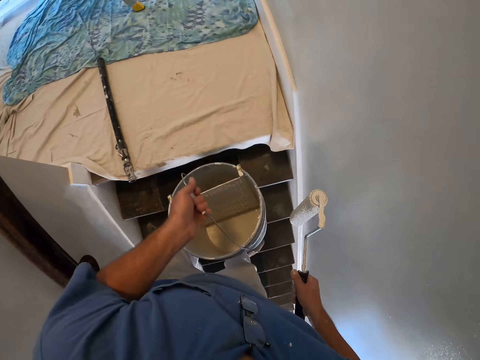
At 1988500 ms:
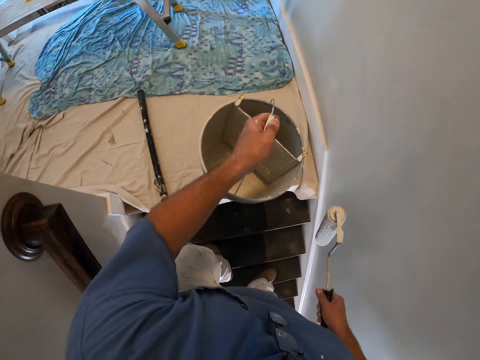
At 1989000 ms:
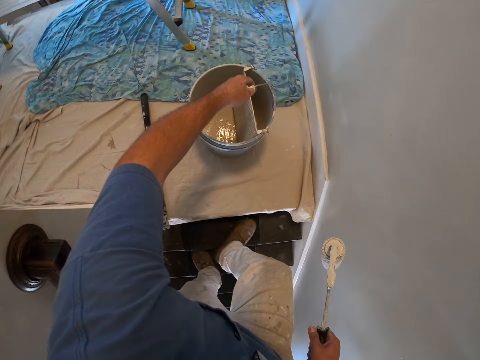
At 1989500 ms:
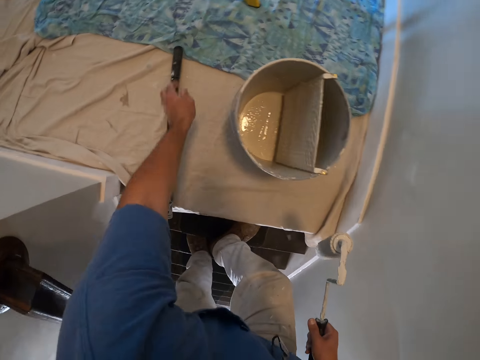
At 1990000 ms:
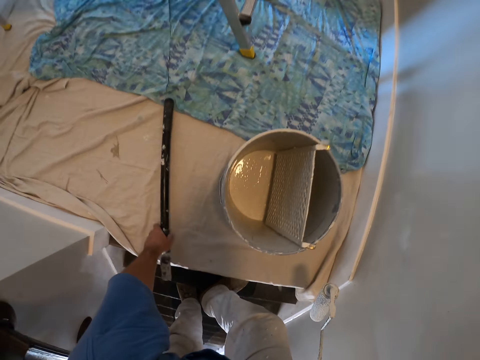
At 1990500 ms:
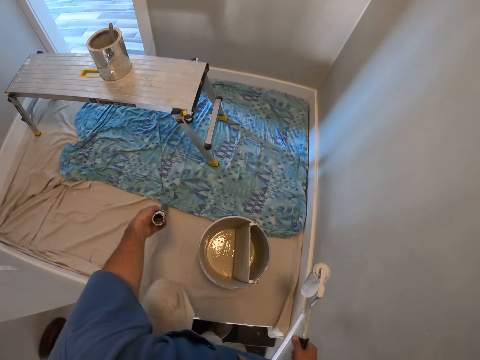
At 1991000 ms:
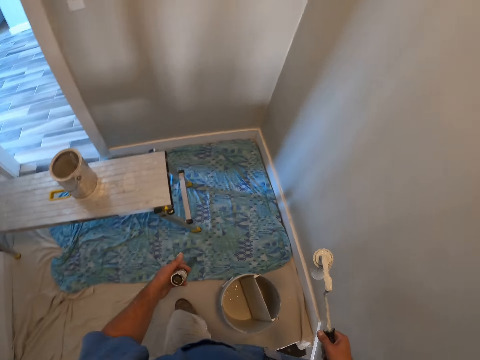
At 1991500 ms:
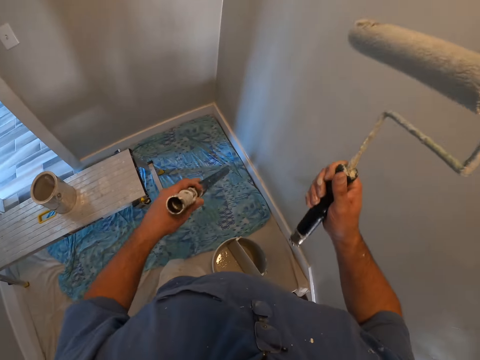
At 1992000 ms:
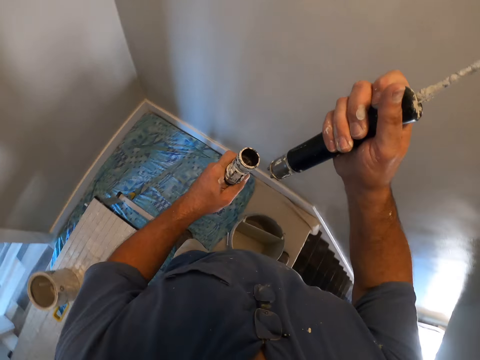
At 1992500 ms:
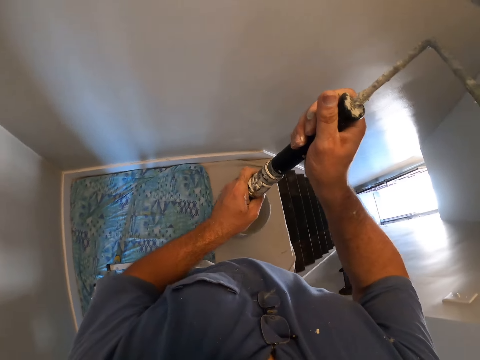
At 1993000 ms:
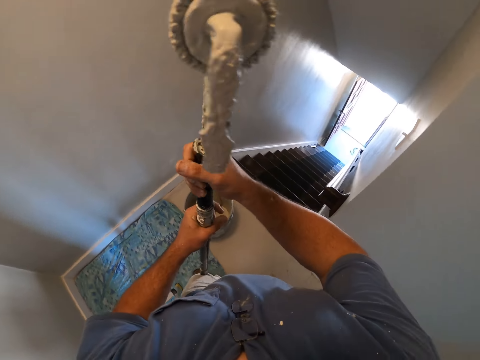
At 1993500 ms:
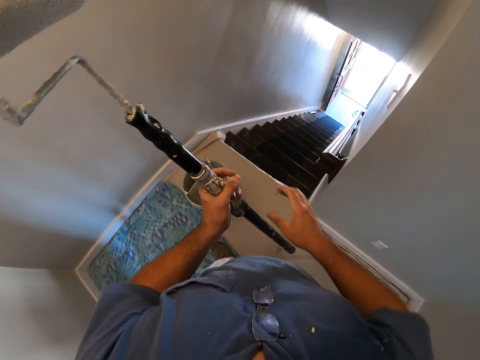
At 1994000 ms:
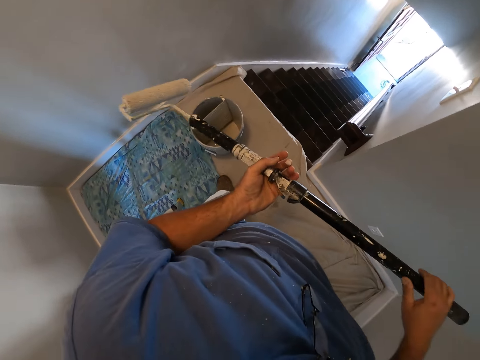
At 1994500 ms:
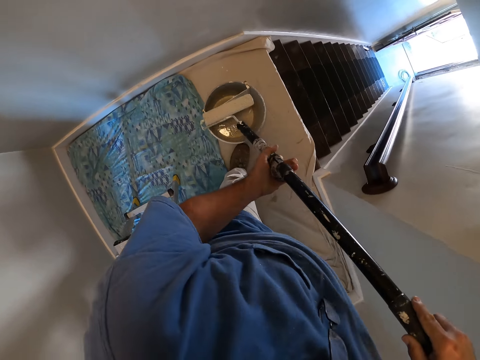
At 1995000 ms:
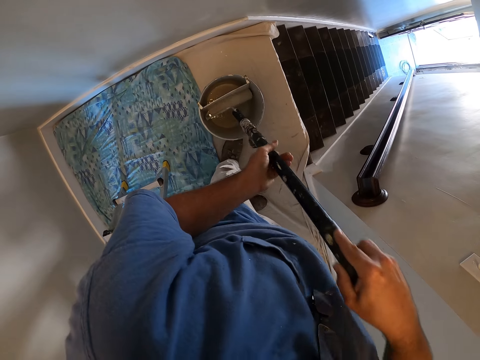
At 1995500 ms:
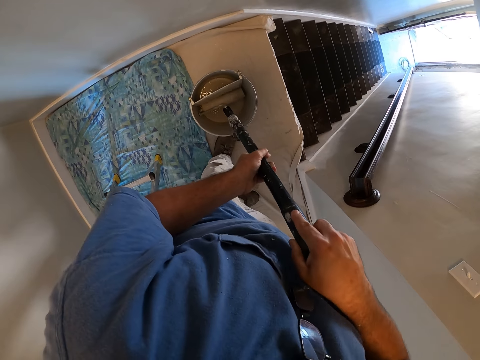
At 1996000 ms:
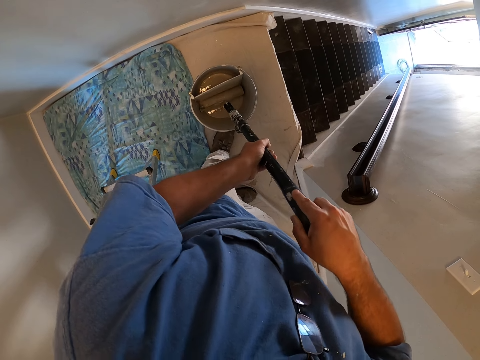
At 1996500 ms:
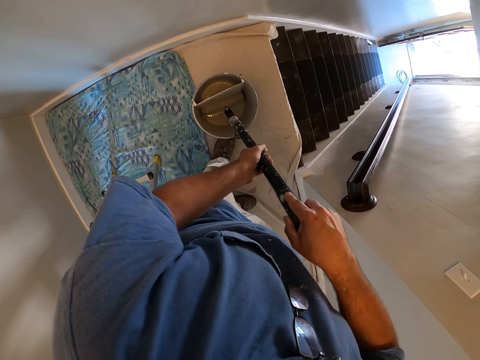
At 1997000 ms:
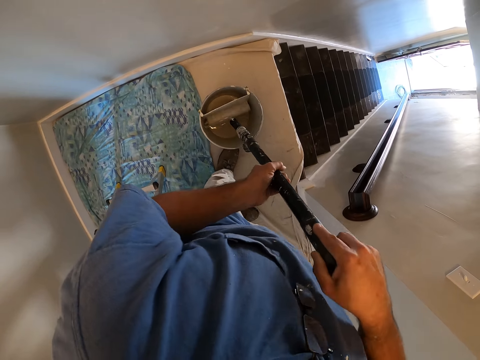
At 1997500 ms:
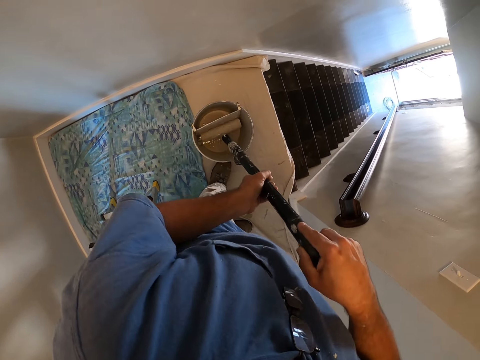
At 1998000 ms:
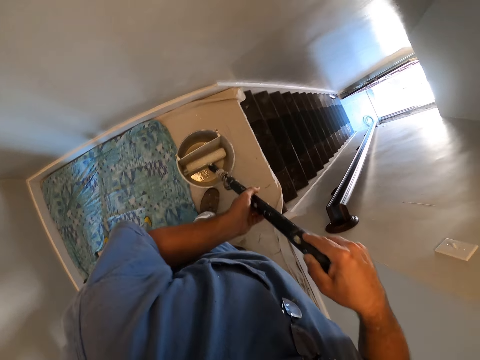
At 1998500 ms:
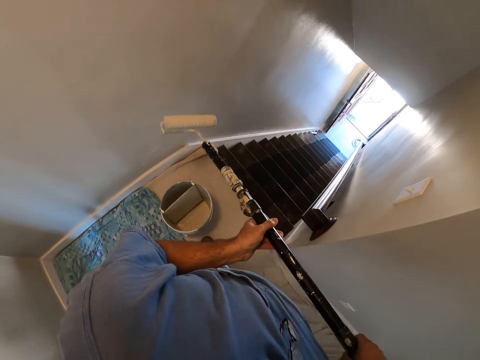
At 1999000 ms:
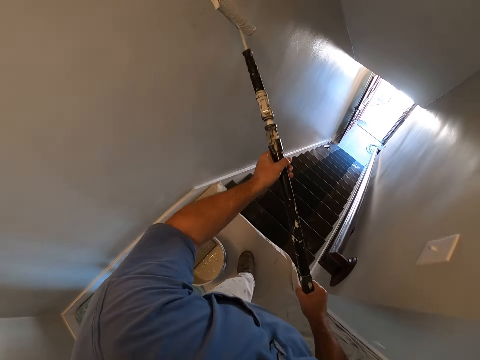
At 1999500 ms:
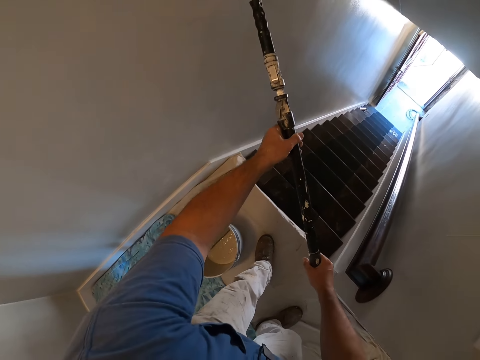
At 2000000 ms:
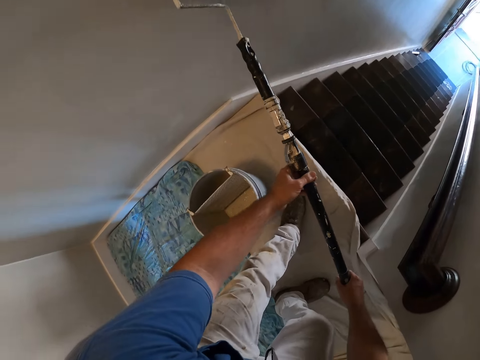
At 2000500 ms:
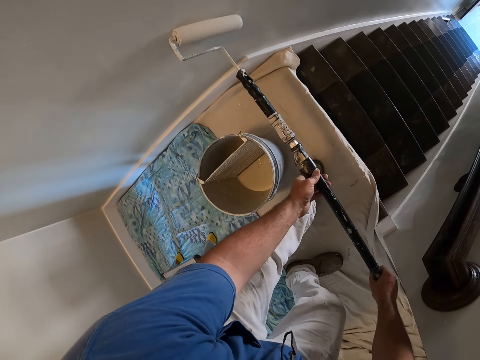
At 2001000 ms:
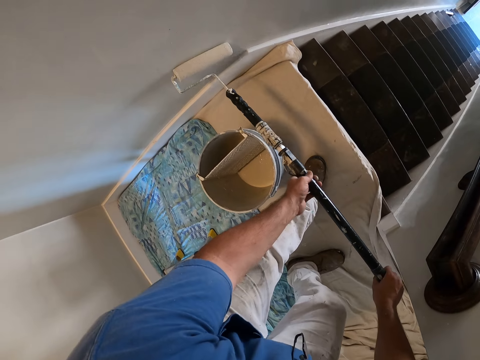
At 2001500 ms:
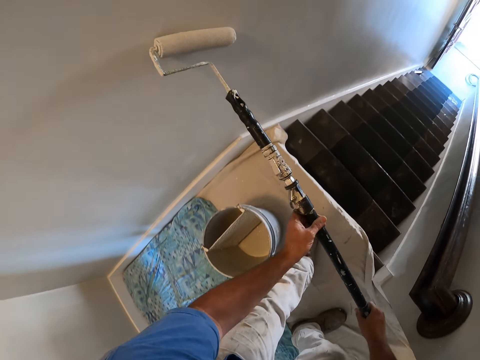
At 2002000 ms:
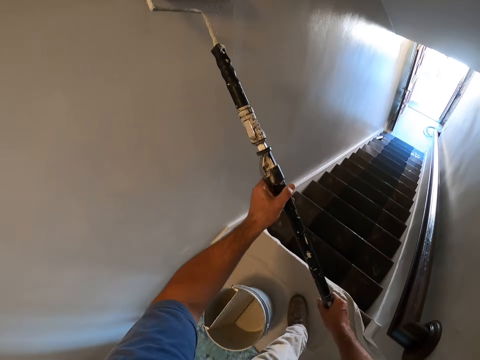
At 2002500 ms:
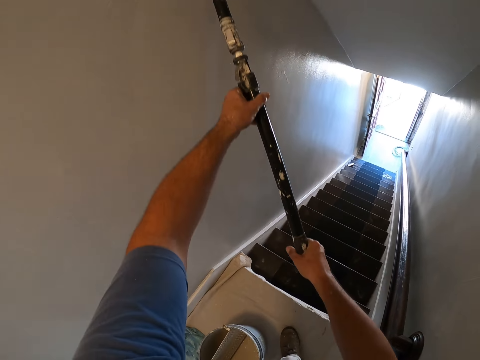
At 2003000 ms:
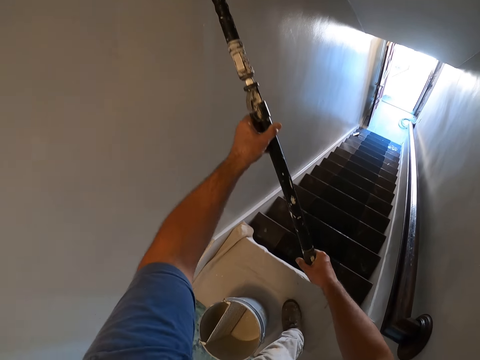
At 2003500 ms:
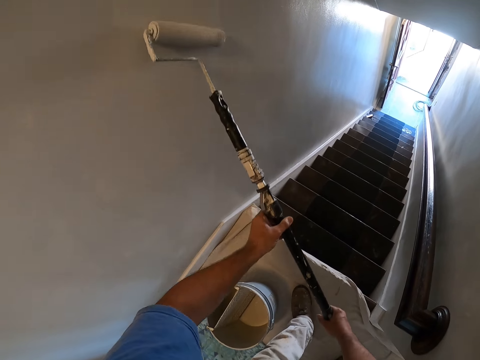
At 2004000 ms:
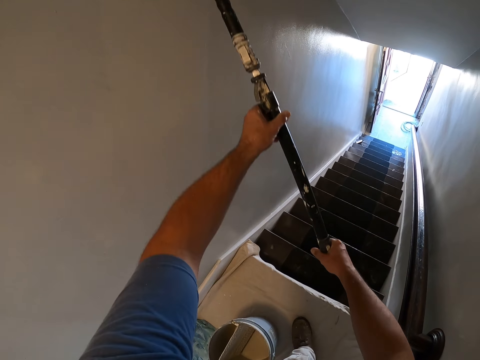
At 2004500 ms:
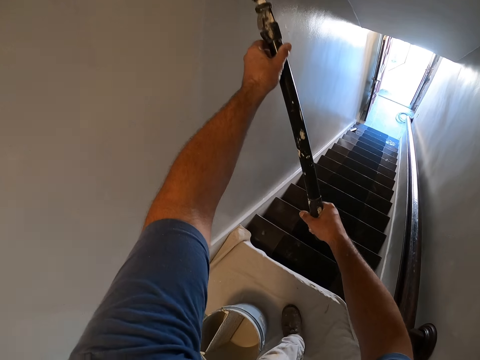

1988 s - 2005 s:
The camera wearer walks up the staircase. They place the paint roller bucket on the ground. They pick up the extension handle of the paint roller and fix the extension handle into the paint roller. They get more paint from the paint container. They paint the wall of the room with the paint roller.

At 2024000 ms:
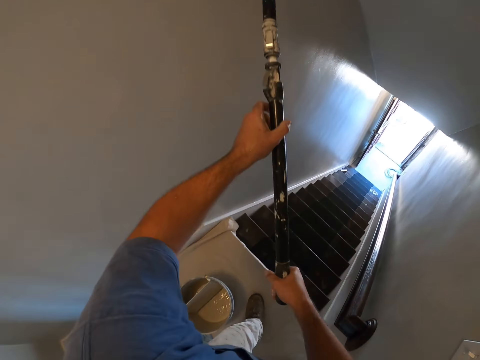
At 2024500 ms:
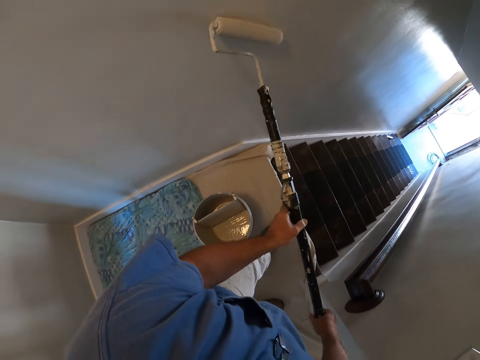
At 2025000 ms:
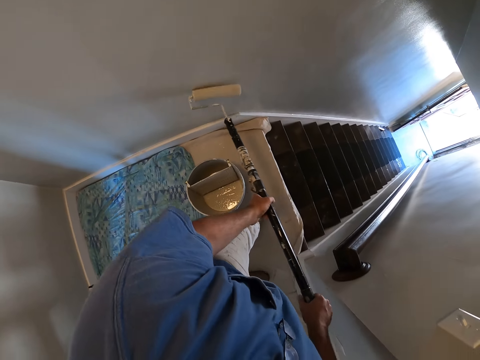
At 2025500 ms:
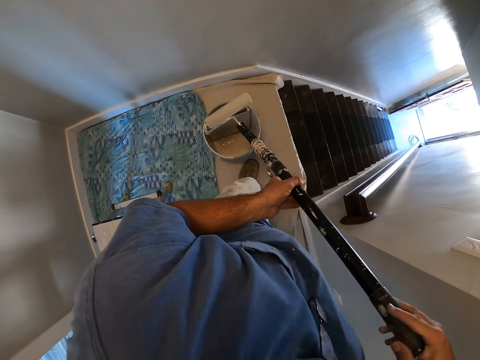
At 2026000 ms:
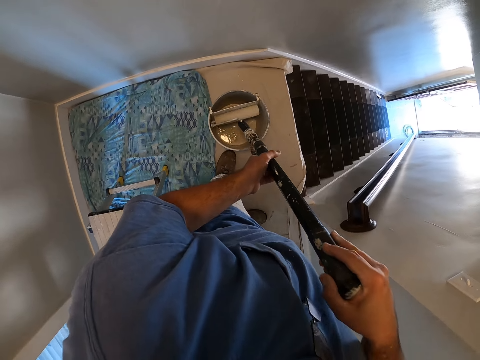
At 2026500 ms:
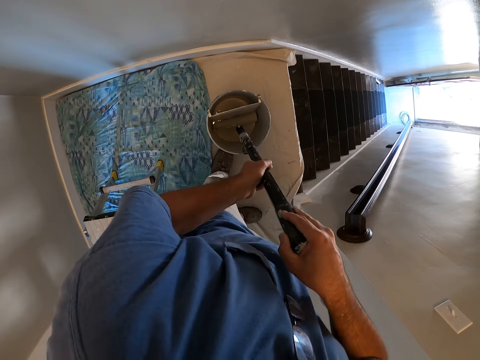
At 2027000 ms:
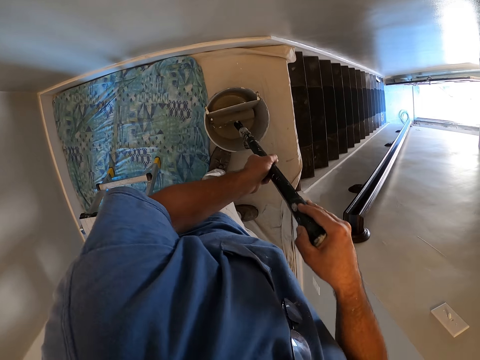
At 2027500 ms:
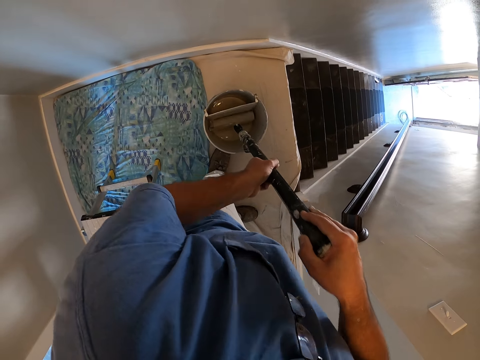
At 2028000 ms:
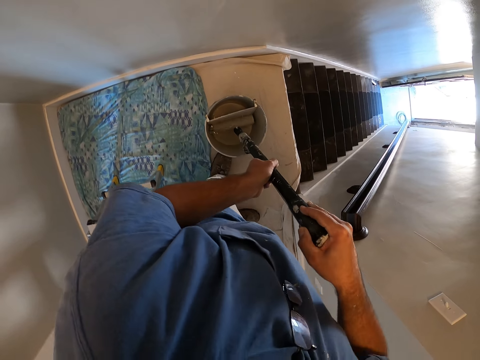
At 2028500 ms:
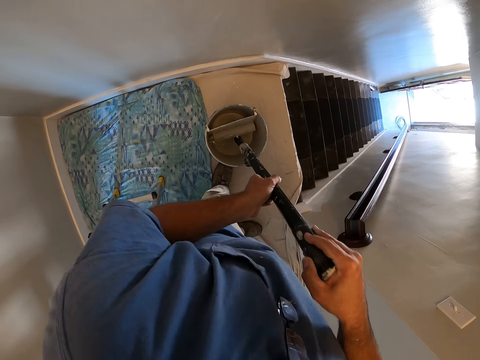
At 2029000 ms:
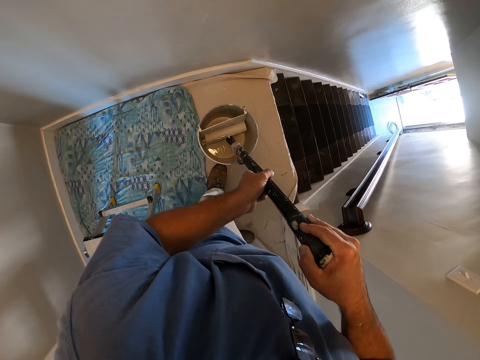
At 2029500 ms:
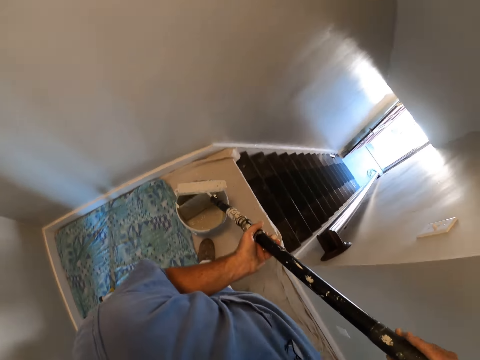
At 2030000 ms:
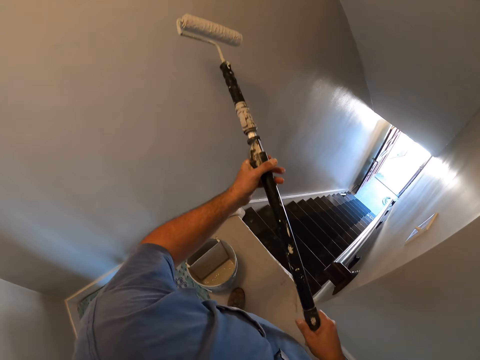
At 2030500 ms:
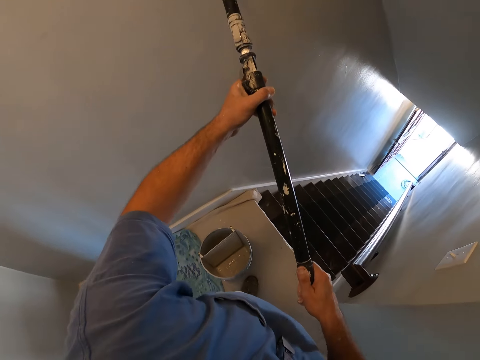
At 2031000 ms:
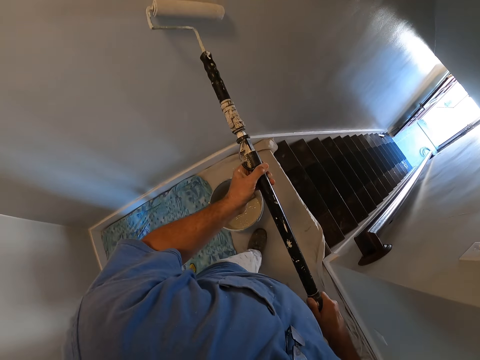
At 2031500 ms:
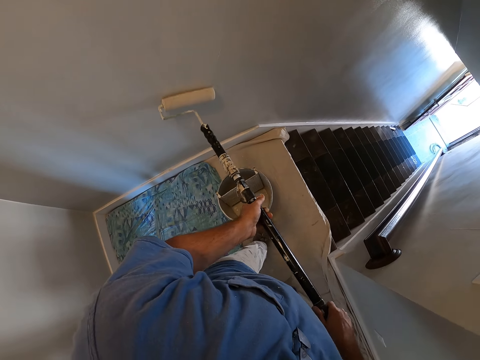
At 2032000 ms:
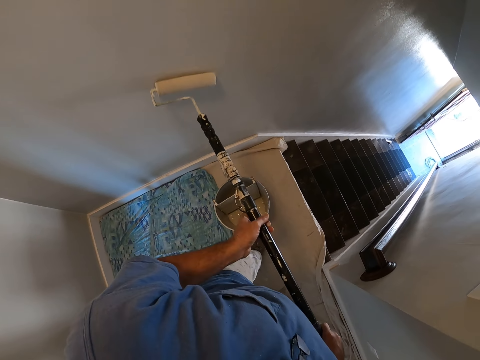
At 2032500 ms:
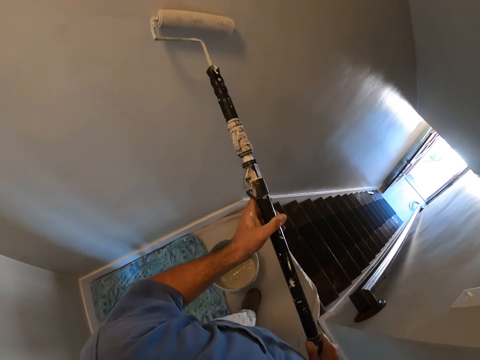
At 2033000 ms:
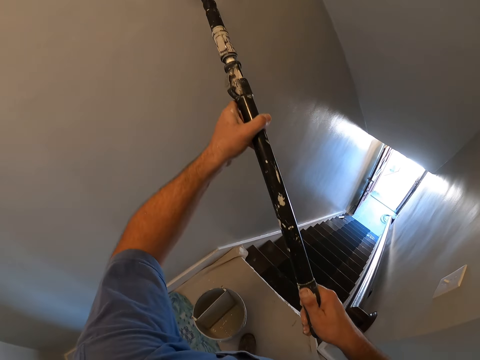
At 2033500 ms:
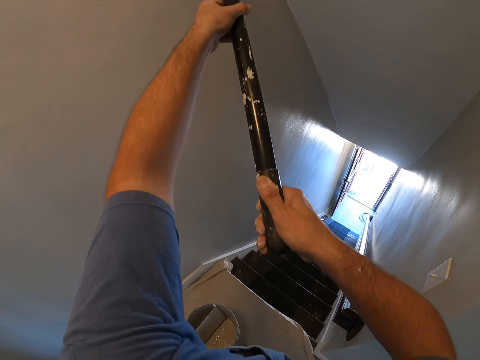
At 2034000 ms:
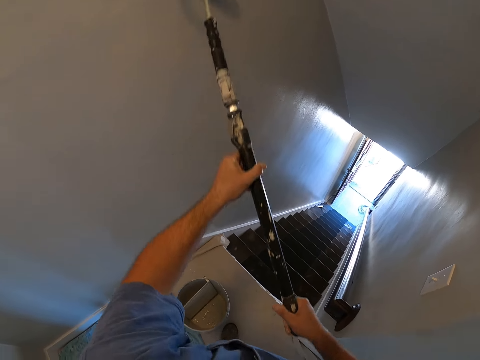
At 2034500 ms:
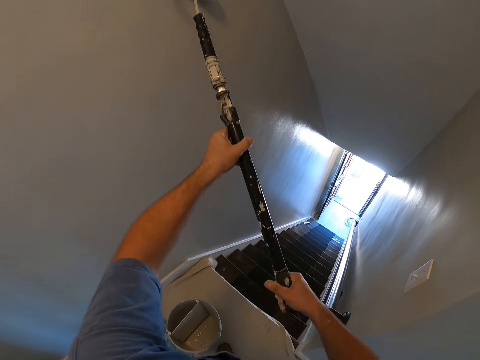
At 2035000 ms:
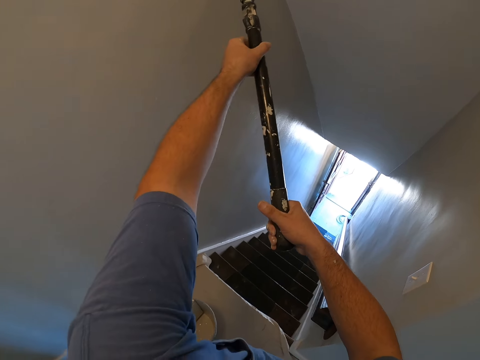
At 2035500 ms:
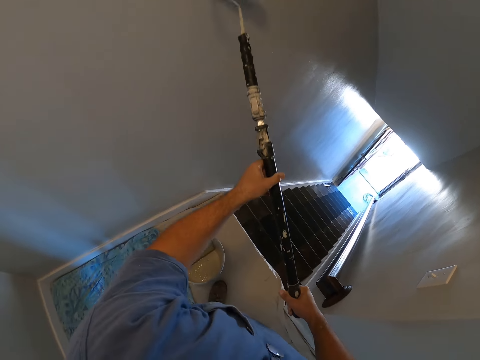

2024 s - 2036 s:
The camera wearer gets more paint from the paint container. They paint the wall of the room with the paint roller.
